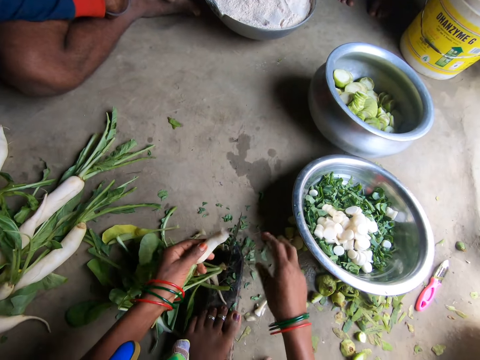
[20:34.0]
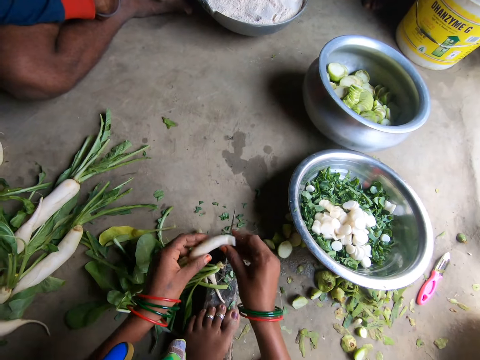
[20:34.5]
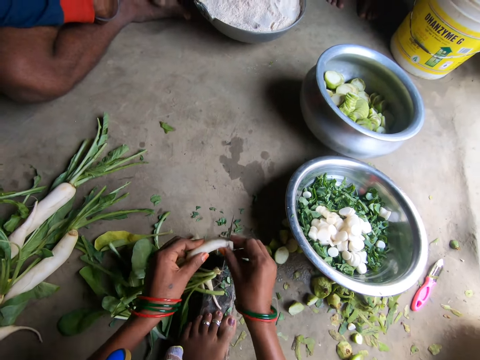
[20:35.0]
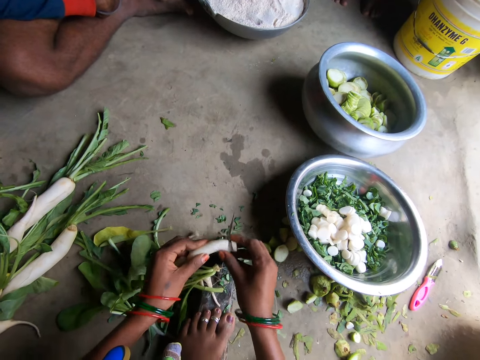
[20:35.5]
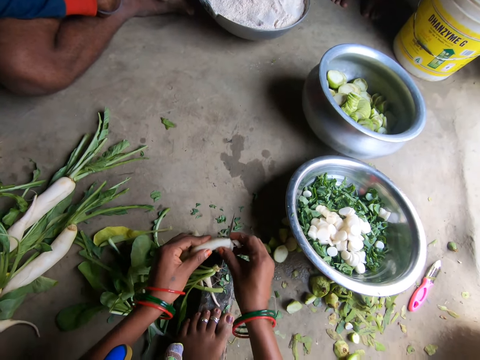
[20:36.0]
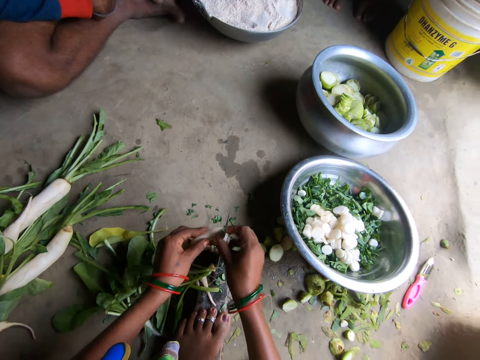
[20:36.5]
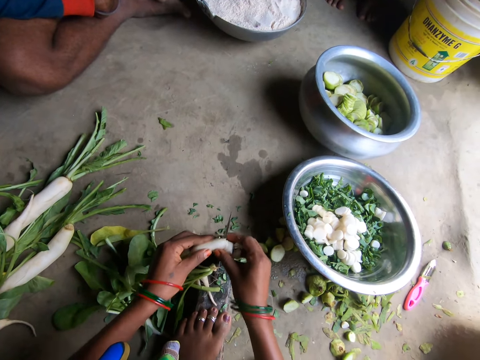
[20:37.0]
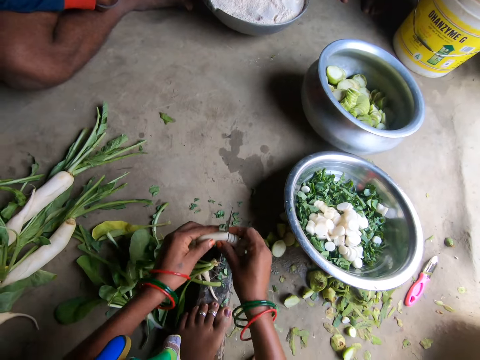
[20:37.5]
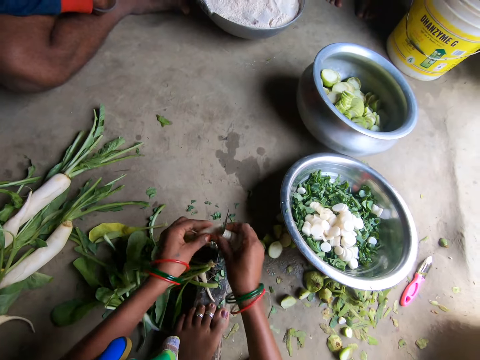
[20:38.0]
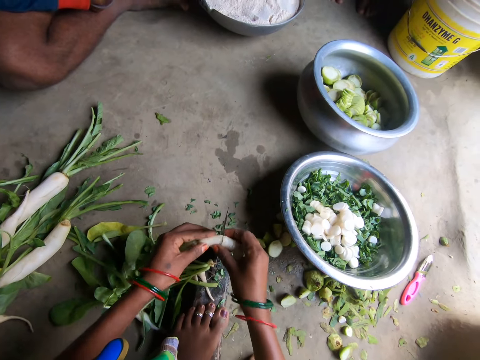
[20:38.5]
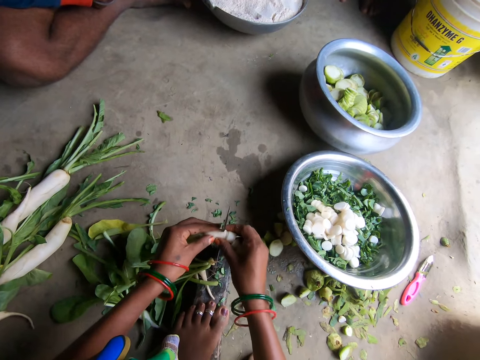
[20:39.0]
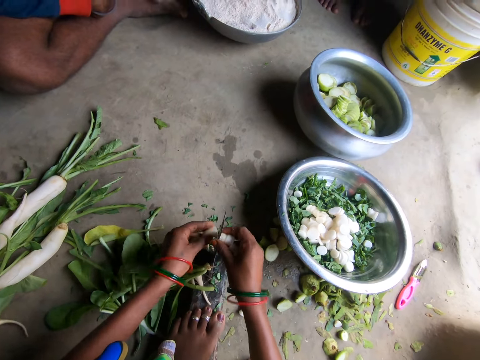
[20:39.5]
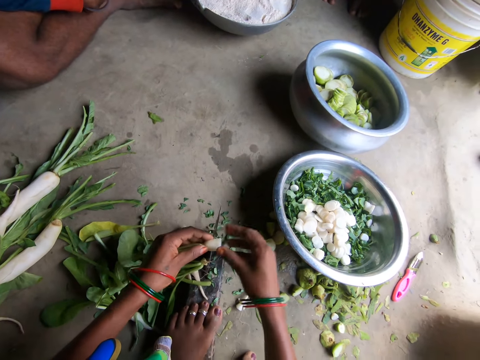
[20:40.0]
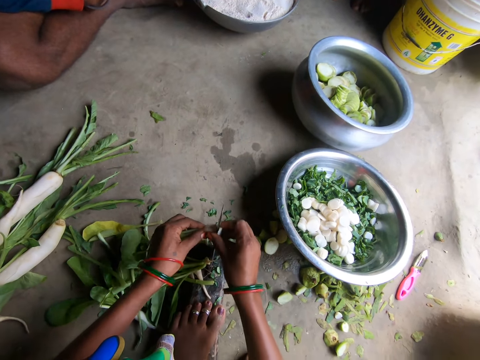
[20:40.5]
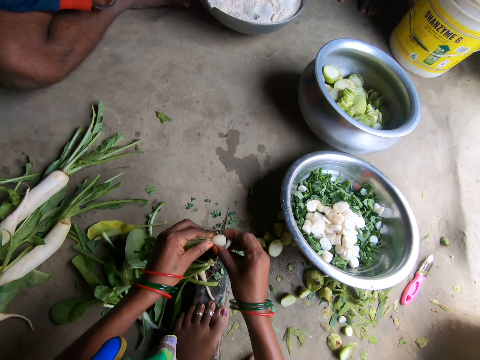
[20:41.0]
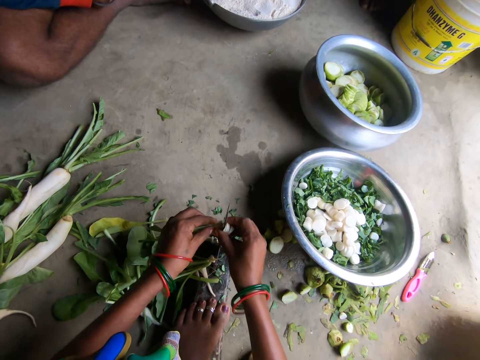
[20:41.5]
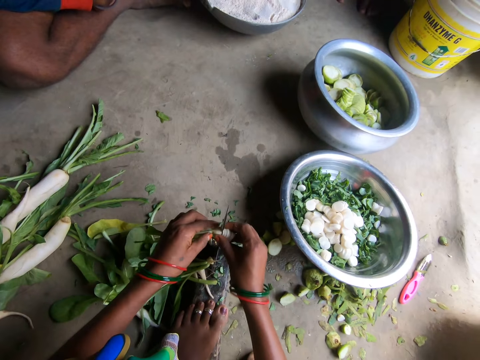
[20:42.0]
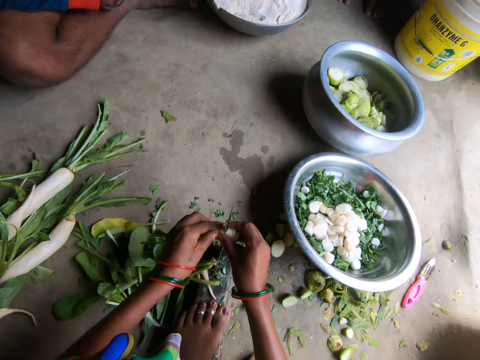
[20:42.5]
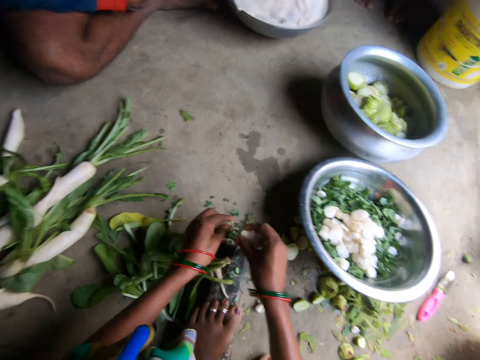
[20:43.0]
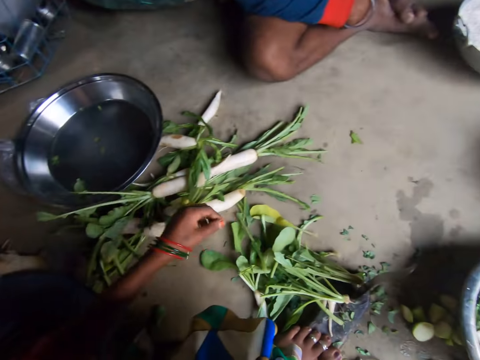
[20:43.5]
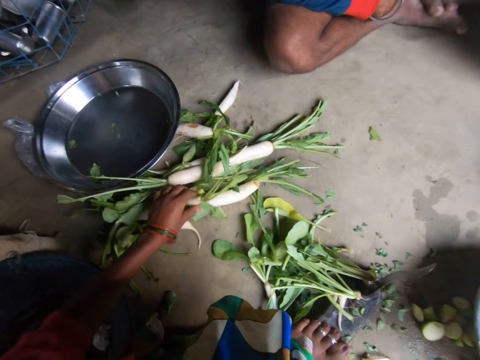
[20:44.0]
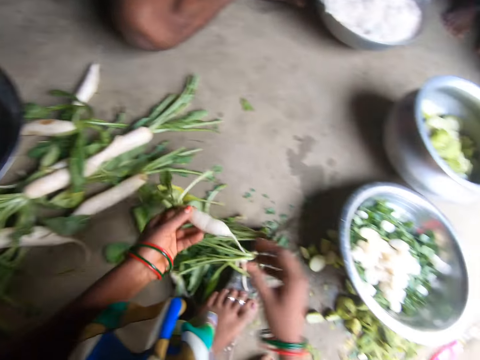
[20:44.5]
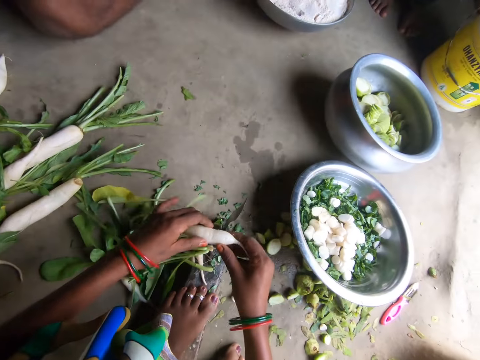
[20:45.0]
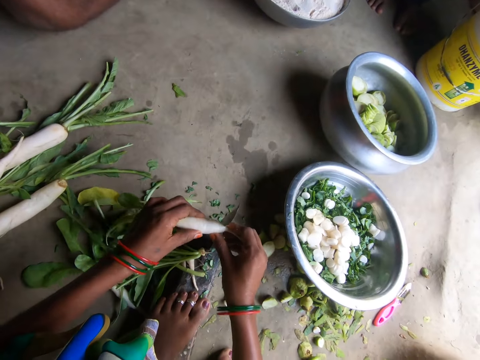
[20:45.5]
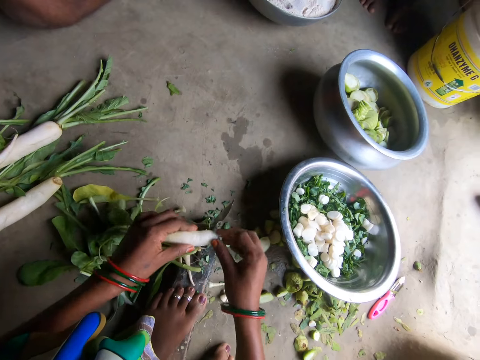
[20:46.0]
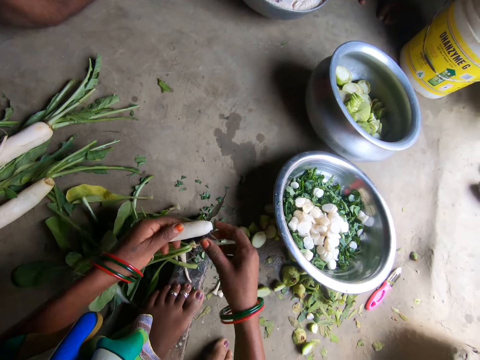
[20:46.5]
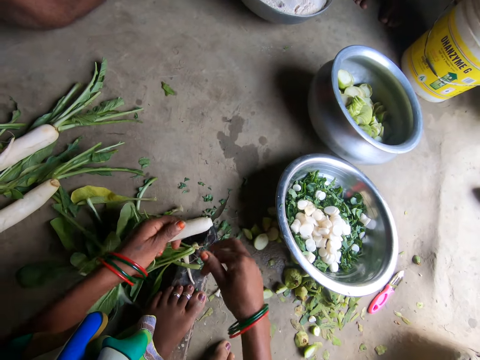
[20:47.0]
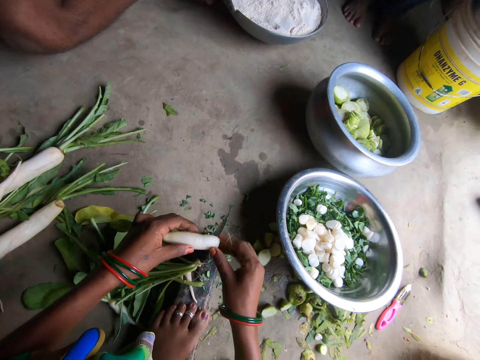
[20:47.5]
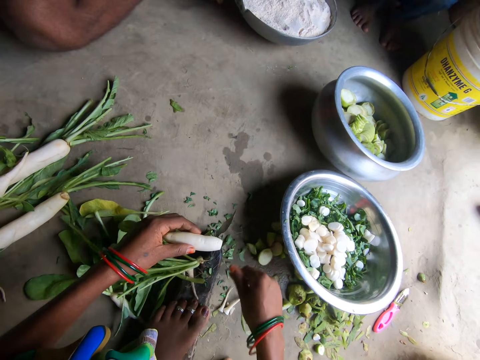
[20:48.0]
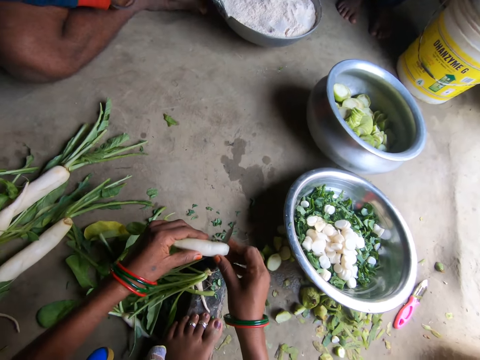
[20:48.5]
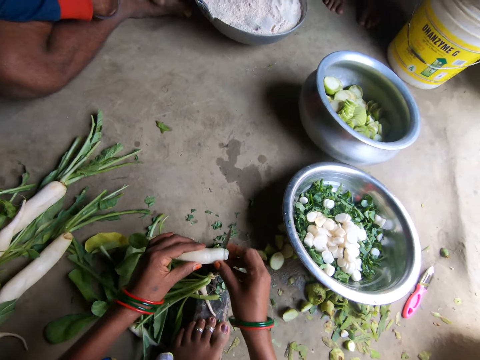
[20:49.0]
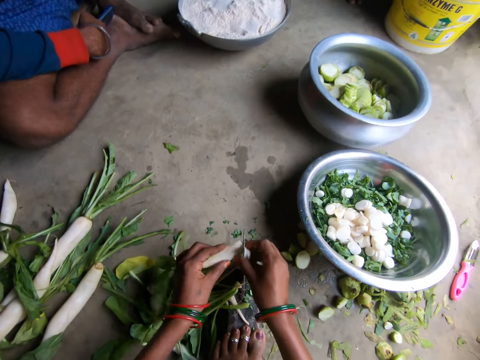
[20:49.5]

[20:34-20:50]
The camera wearer cuts the daikon with the knife. She drops a piece of daikon on the floor with her right hand. She slices the daikon with the knife. She drops the sliced daikon in the bowl with her right hand. She slices the daikon with the knife. She drops a piece of daikon on the floor with her left hand. She picks up another daikon with her left hand. She holds the daikon with both hands. She cuts the daikon with the knife. She drops a piece of daikon on the floor with her right hand. She slices the daikon with the knife.

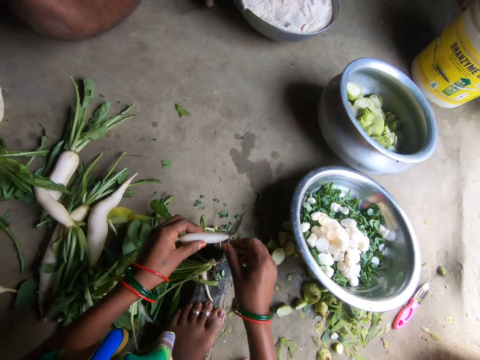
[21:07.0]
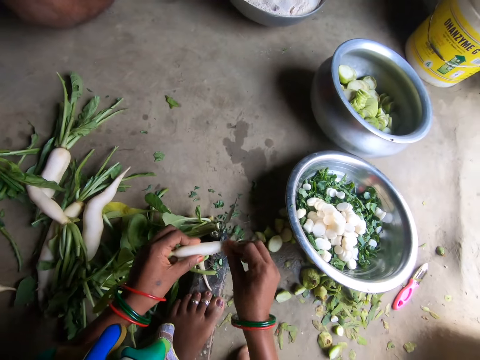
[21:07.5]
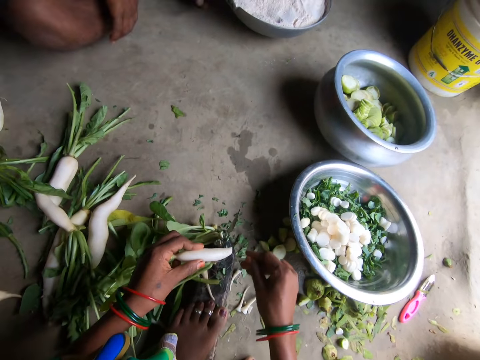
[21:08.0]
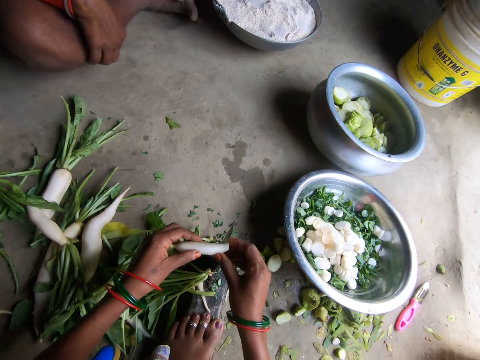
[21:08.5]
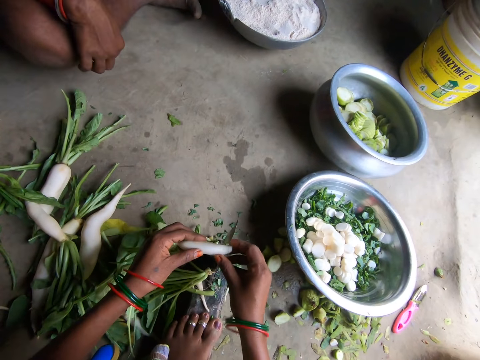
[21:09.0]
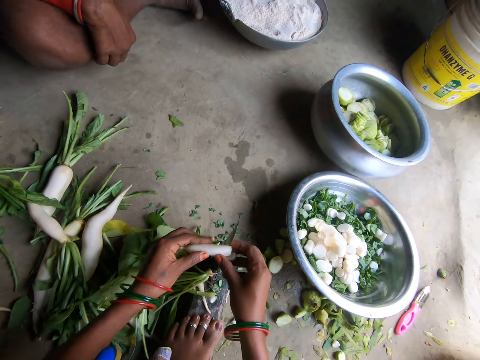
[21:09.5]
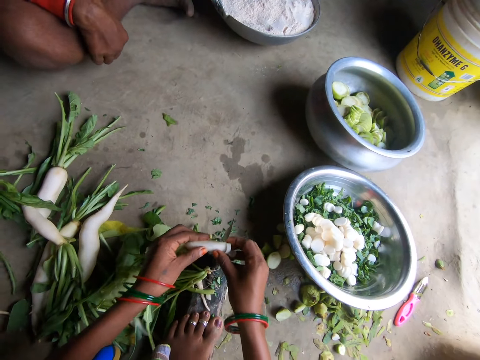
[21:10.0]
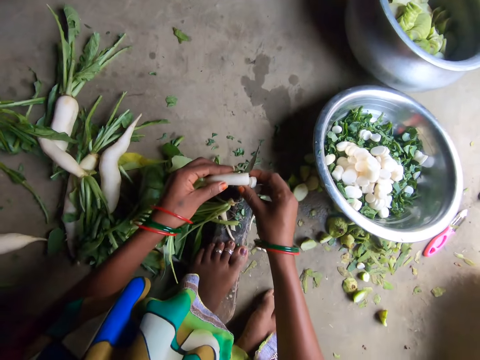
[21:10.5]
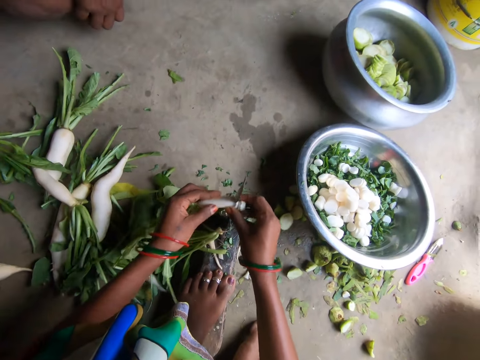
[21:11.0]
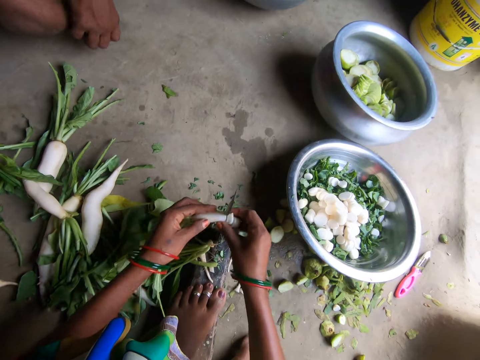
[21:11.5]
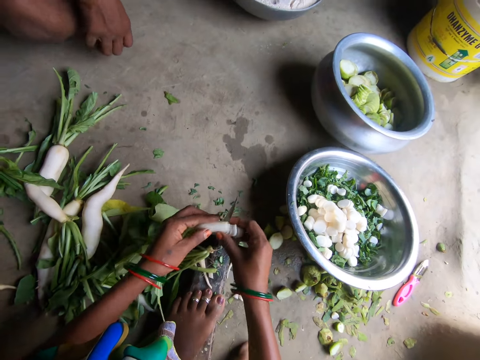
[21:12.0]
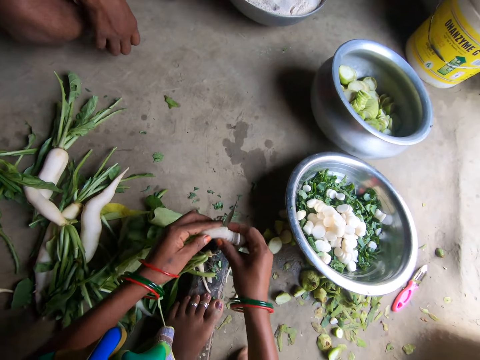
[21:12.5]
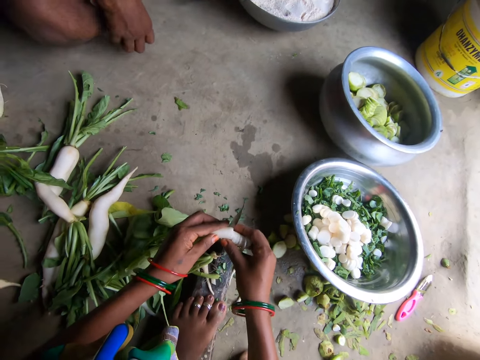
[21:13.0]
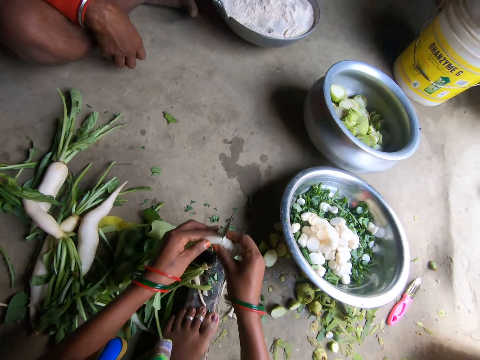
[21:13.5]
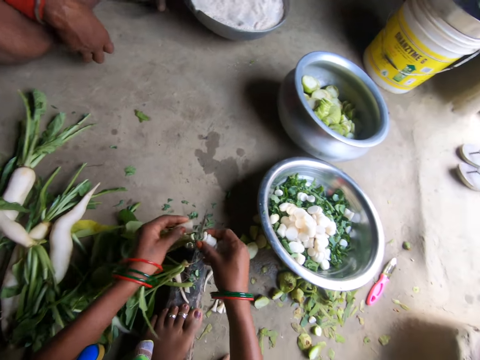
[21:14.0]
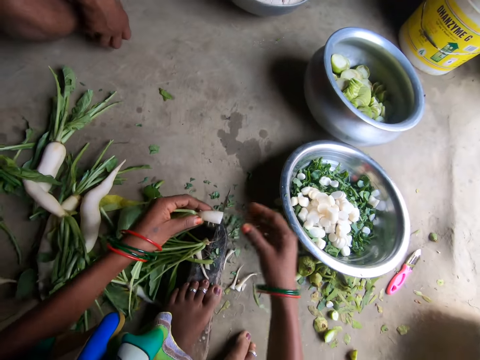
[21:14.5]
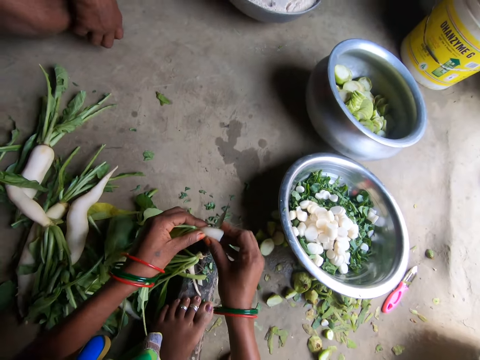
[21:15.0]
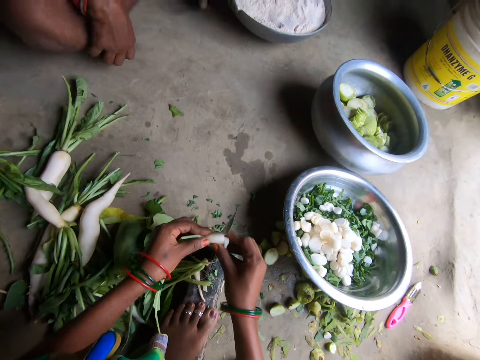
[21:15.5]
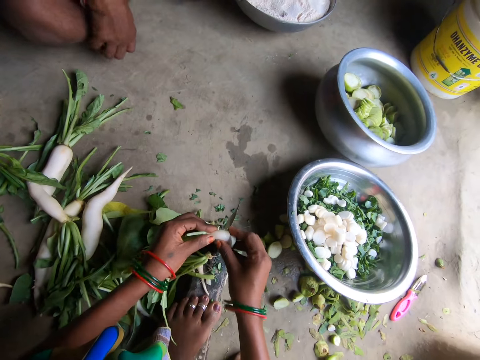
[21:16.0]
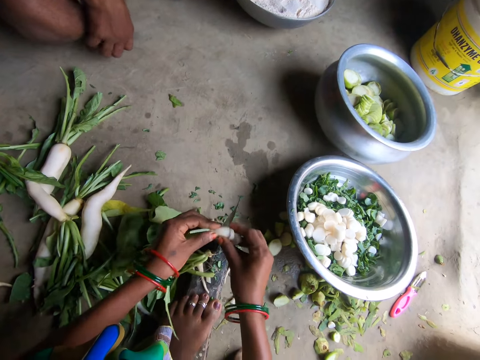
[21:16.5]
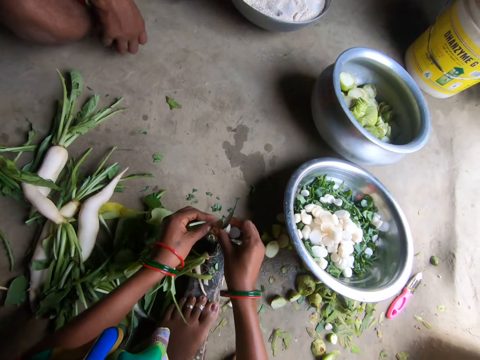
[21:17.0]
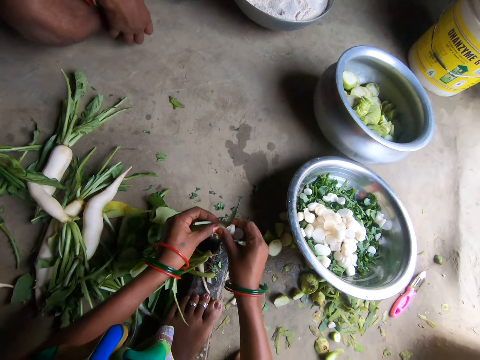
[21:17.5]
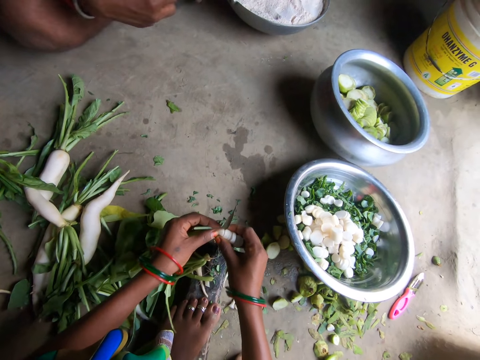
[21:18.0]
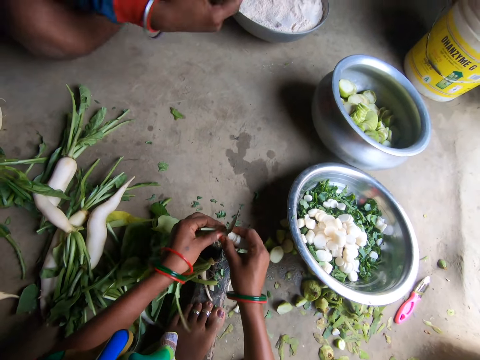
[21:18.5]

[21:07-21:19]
The camera wearer cuts the daikon with the knife. She drops a piece of daikon on the floor with her right hand. She slices the daikon with the knife. She drops the sliced daikon in the bowl with her right hand. She slices the daikon with the knife.
